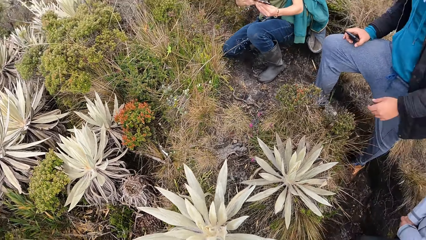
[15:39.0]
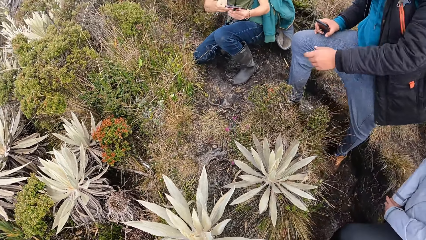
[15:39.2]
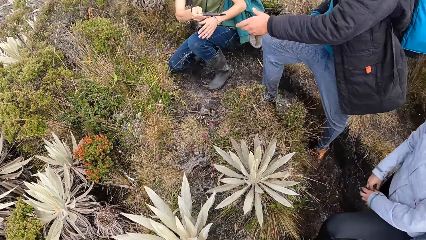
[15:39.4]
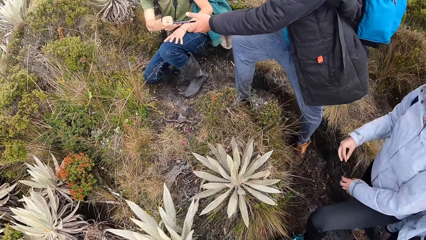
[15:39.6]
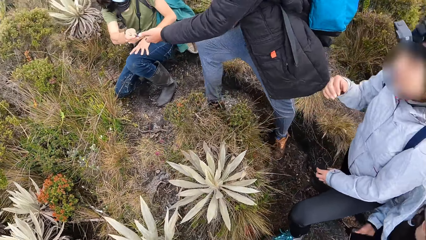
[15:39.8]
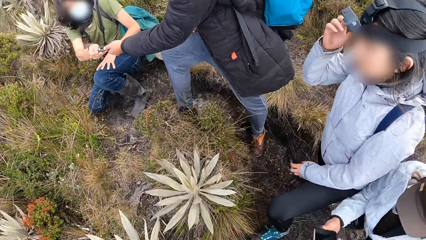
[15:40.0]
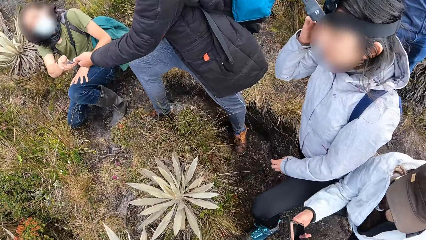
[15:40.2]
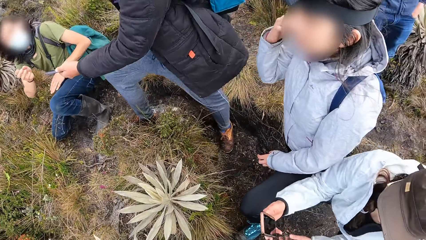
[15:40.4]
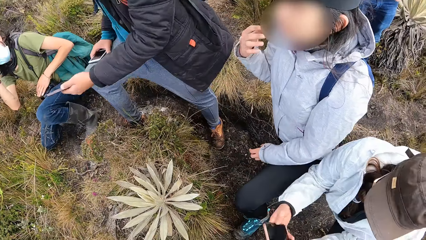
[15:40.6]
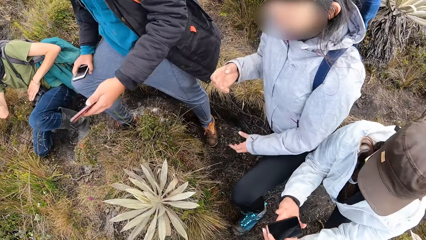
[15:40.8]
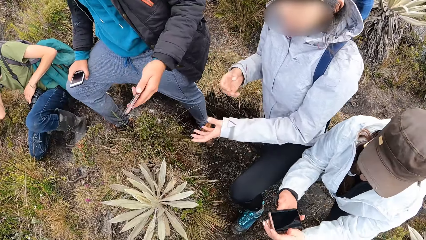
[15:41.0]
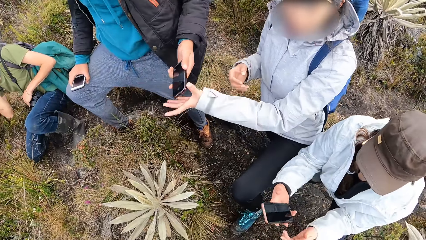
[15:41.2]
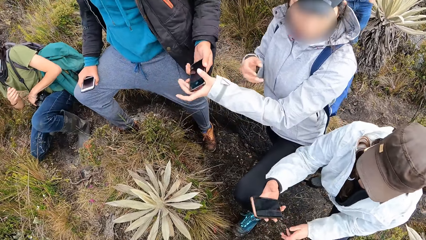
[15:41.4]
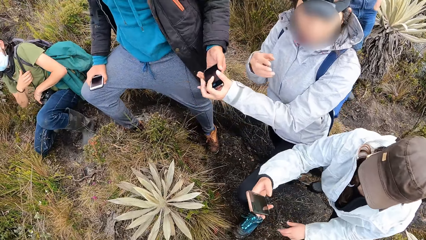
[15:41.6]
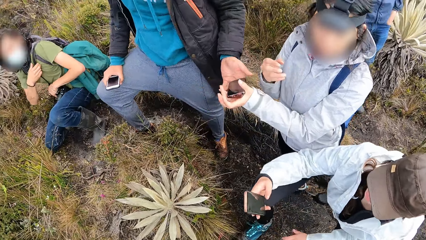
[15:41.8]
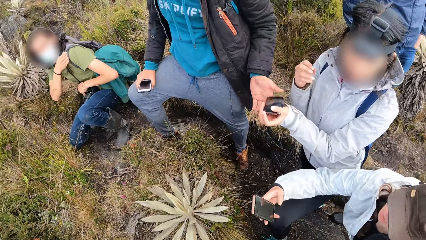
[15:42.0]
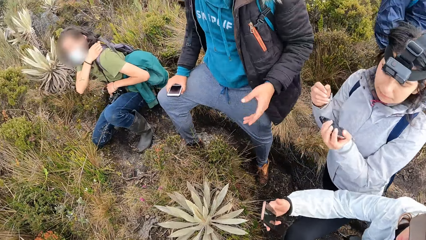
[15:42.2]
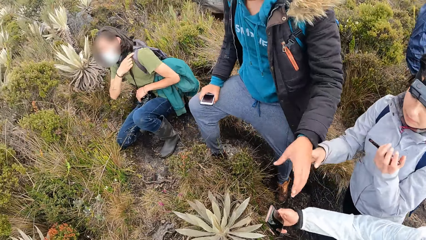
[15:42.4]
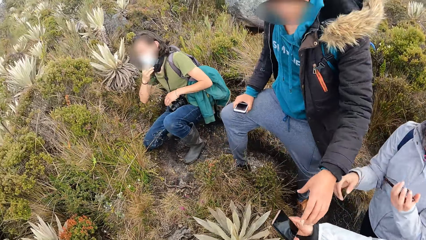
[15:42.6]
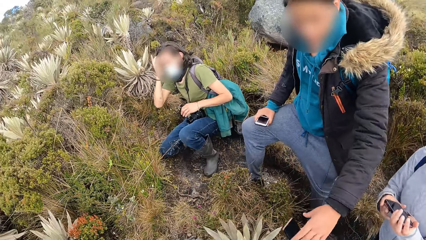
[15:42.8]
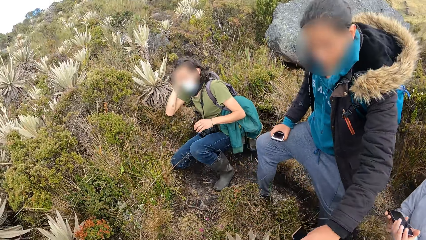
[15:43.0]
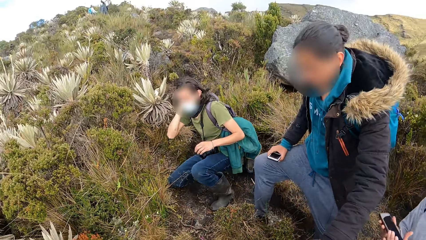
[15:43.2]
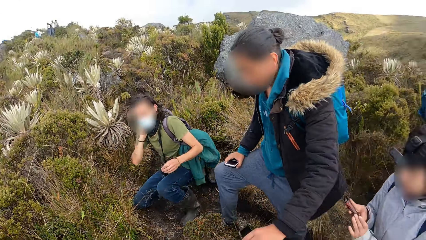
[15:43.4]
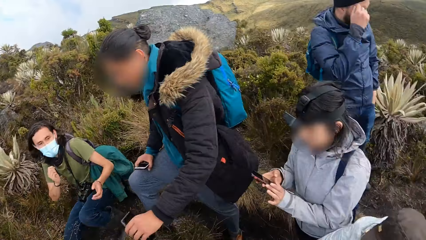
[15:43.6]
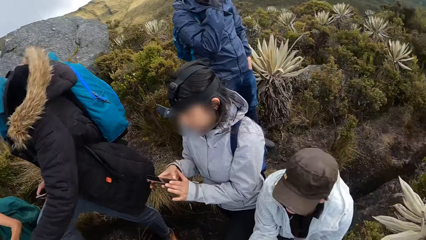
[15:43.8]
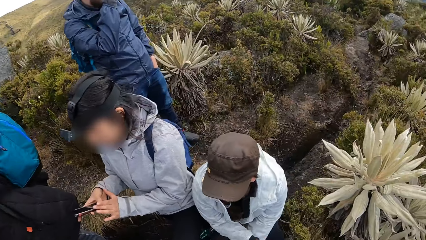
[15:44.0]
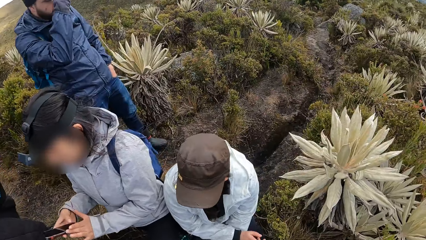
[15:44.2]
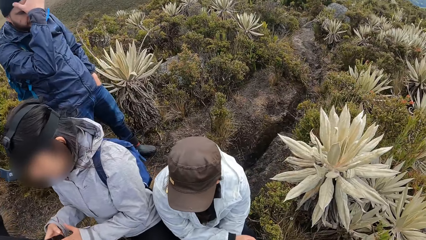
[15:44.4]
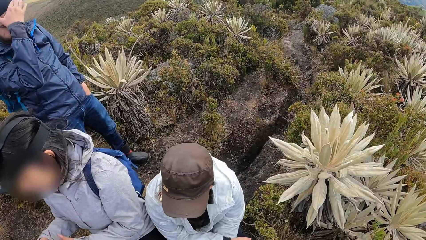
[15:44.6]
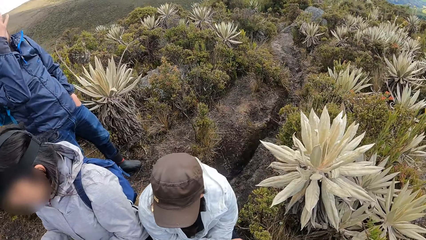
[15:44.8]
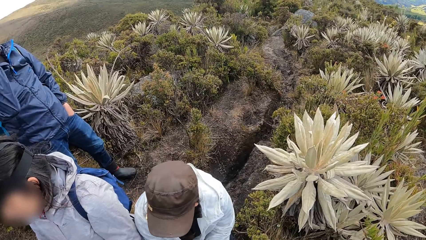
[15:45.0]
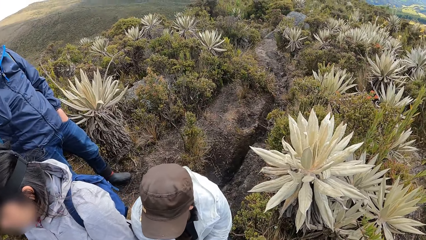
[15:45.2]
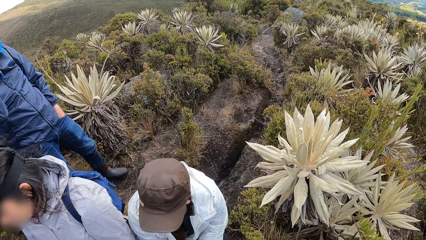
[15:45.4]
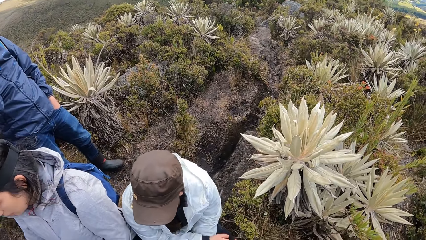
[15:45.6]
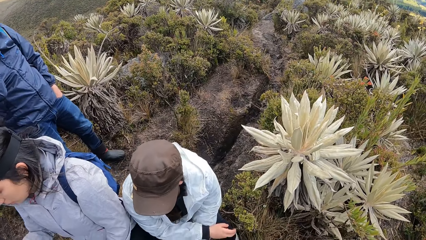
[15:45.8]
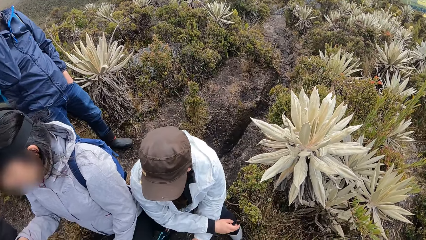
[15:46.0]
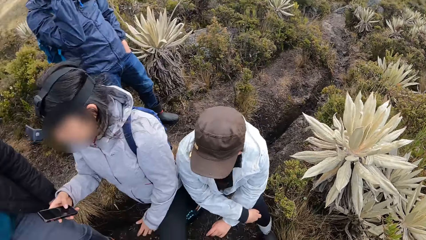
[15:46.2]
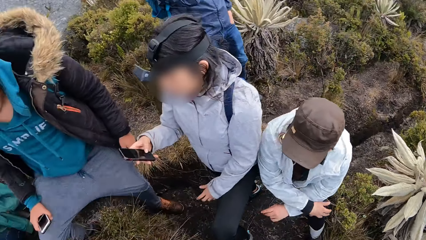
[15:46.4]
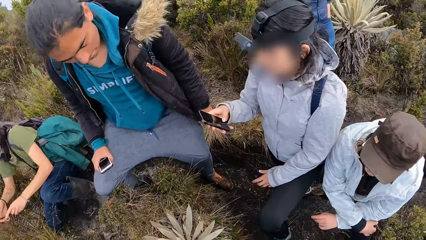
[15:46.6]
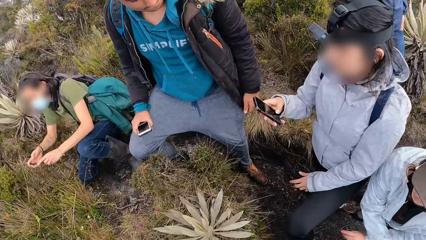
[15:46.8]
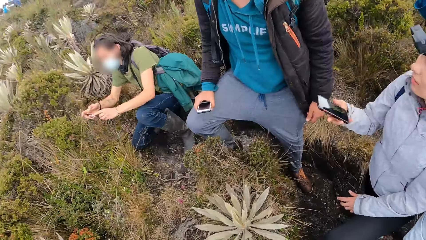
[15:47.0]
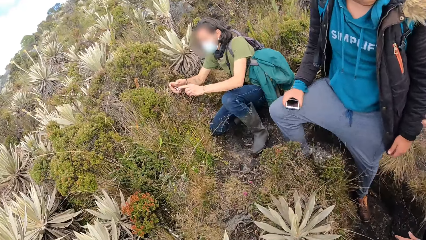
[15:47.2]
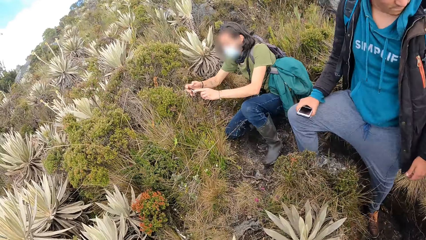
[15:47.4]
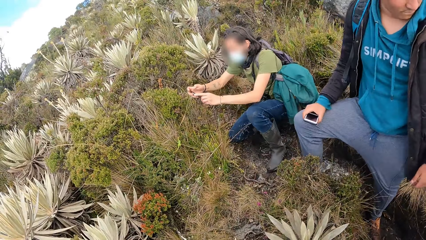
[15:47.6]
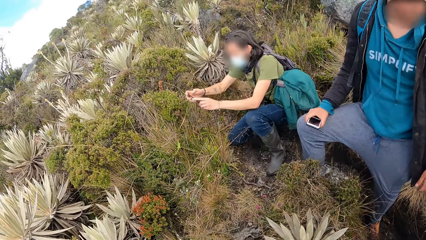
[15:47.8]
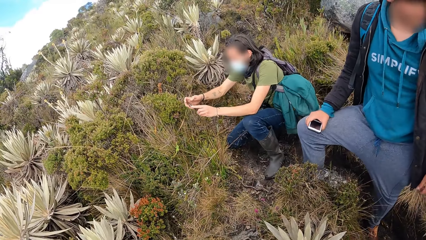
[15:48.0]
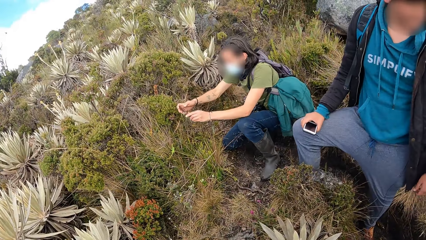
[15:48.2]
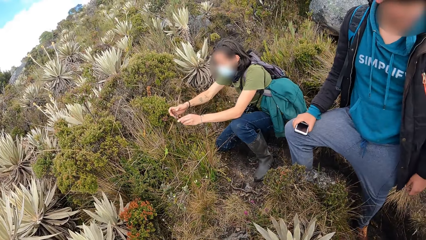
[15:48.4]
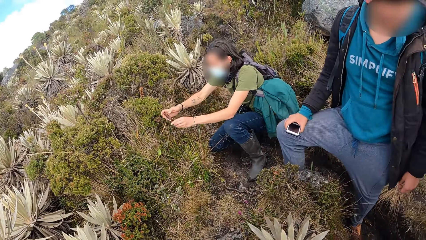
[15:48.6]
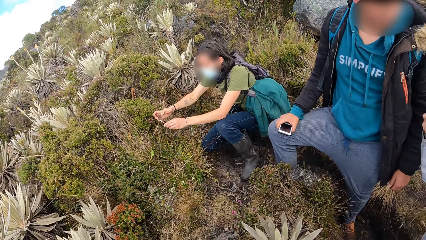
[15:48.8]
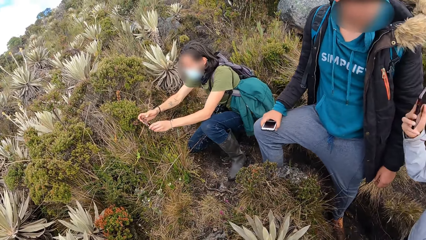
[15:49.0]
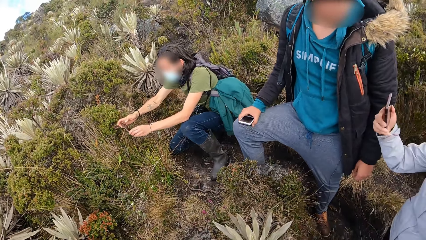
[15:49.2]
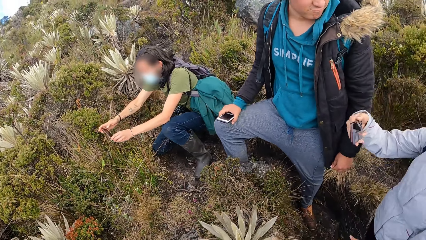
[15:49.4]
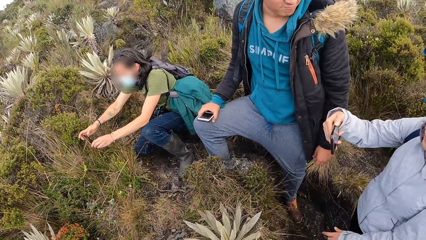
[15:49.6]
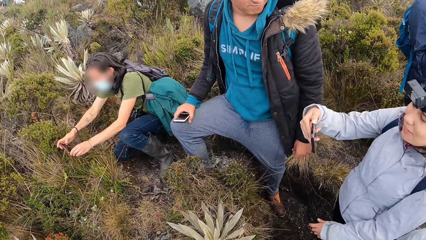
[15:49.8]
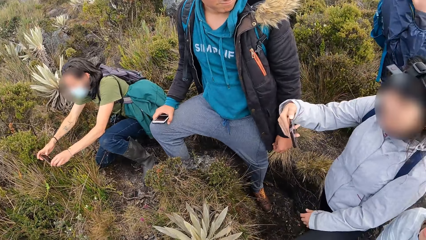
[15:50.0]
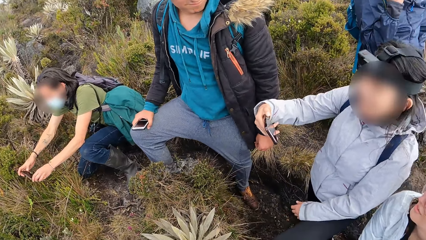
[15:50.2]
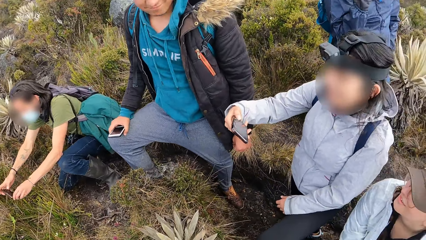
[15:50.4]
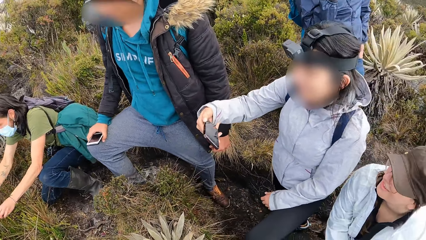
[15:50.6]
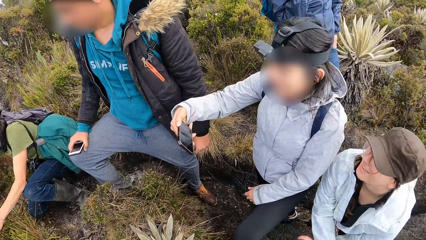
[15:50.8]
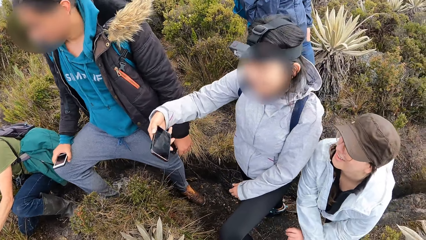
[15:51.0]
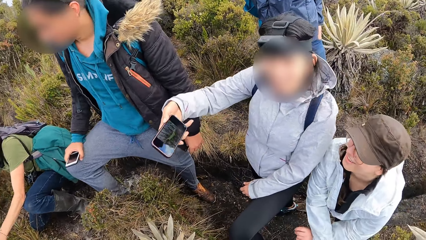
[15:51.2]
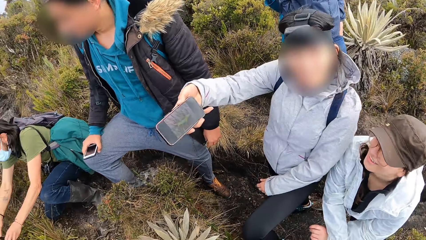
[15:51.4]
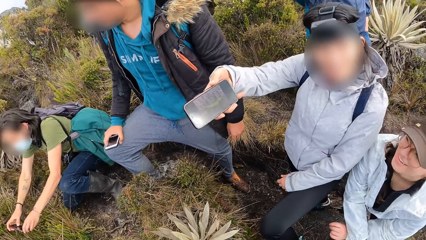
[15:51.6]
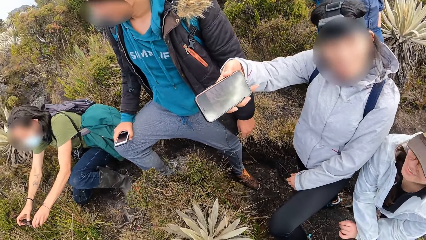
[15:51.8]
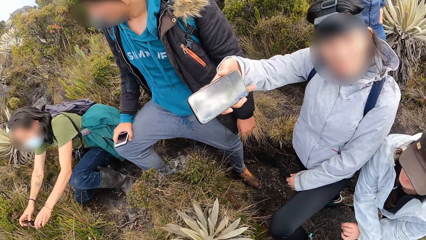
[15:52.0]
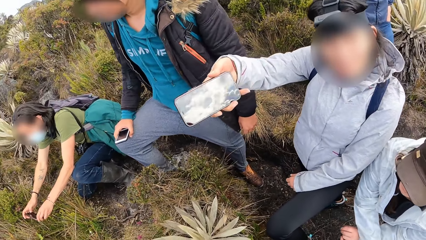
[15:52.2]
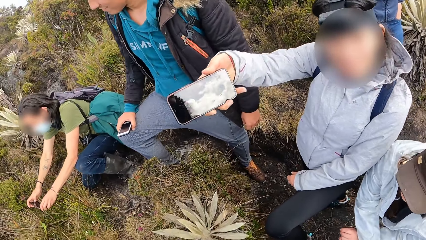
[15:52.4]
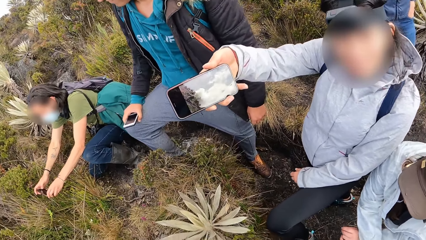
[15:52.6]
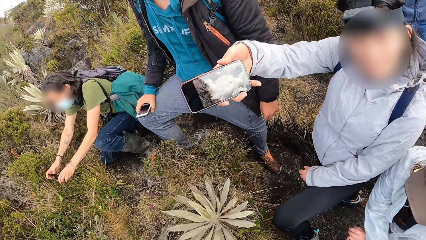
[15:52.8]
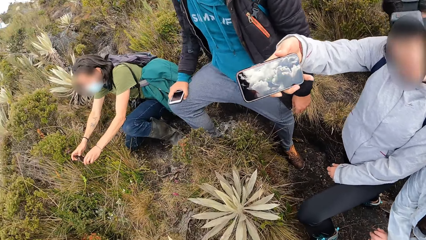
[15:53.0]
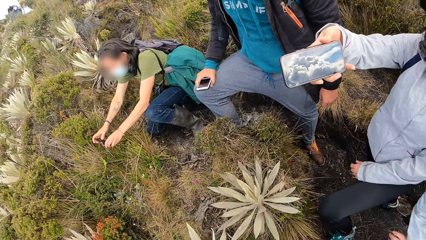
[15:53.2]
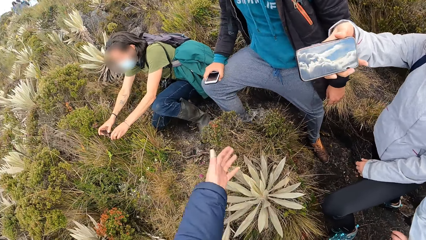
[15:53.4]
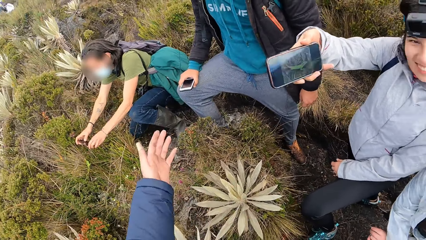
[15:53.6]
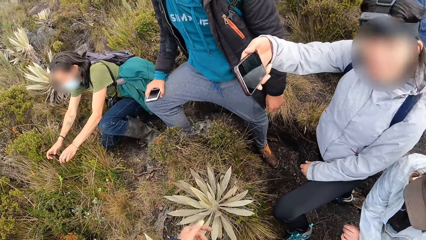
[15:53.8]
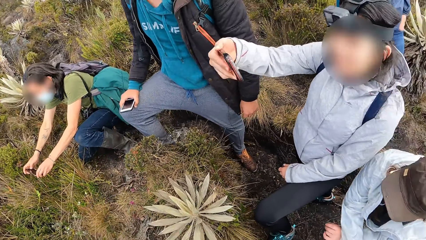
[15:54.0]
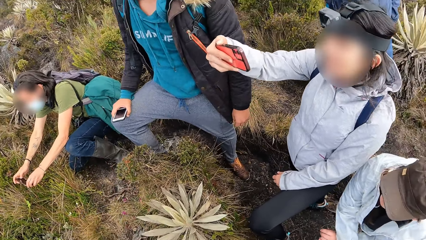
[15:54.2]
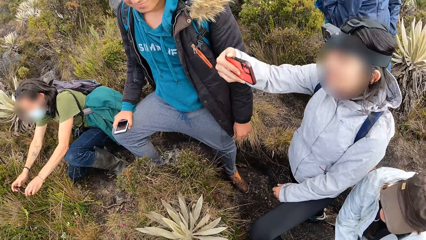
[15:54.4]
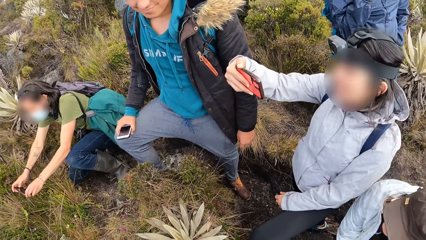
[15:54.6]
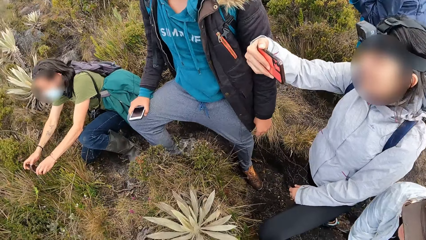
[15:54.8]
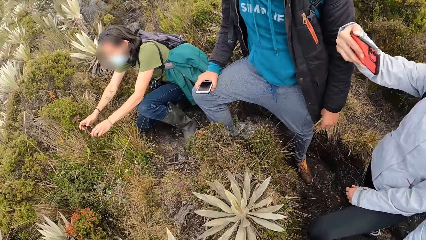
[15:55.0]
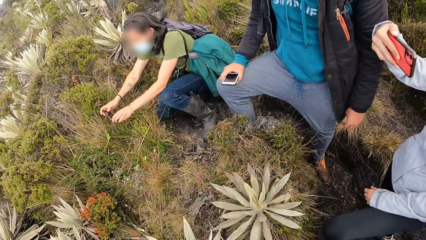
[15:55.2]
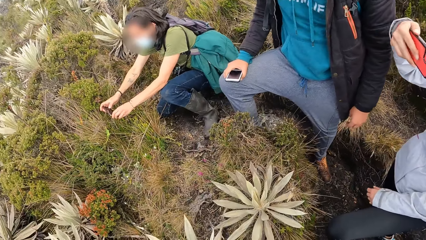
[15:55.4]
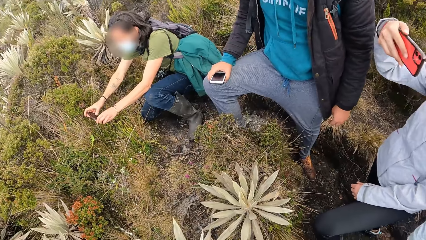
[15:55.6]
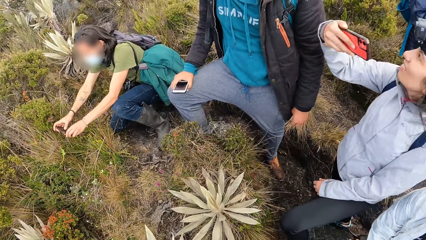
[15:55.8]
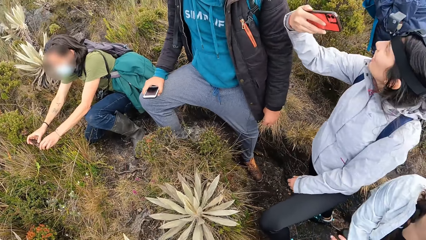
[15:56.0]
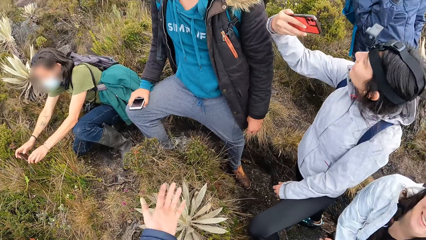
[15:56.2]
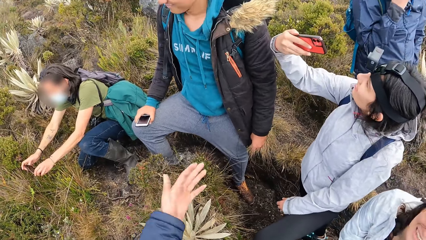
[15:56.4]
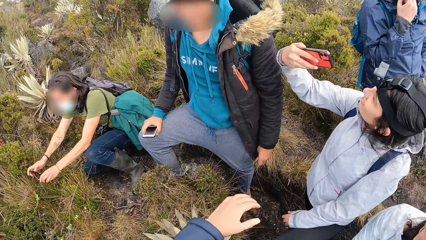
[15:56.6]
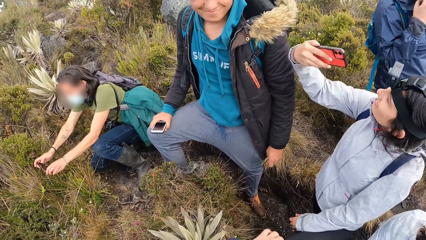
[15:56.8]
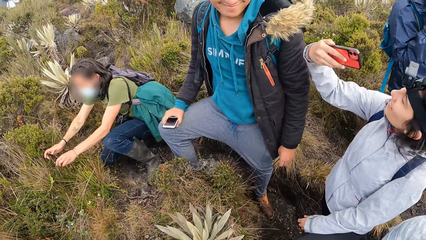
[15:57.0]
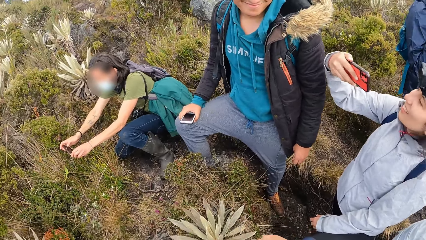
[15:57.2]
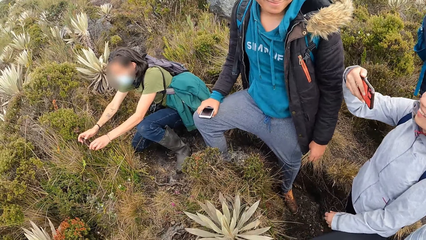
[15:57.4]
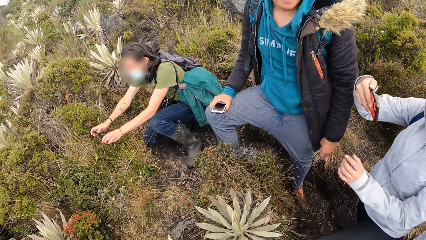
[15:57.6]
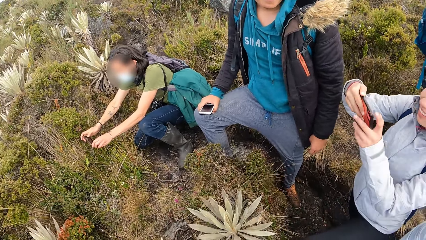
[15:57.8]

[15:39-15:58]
A person touches her head. Another person picks up a cellphone. A third person operates the cellphone. The first person takes a picture.
